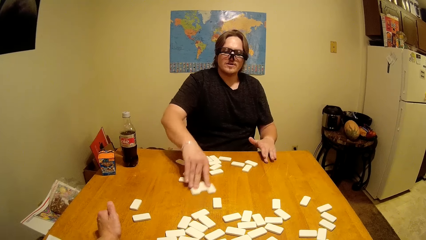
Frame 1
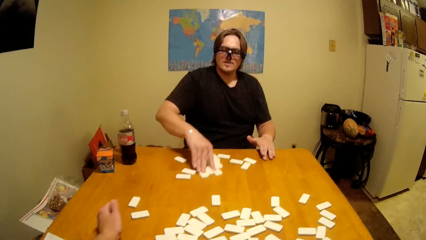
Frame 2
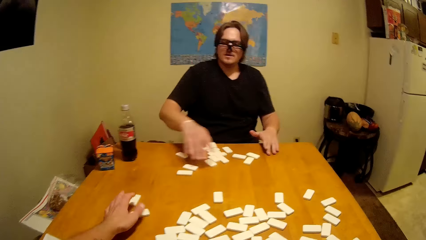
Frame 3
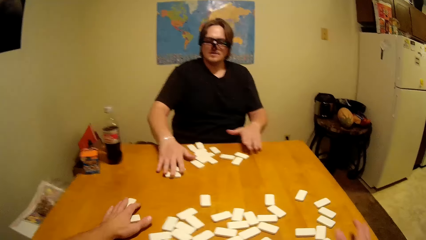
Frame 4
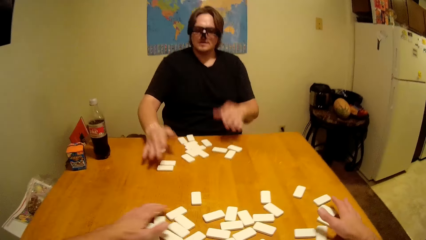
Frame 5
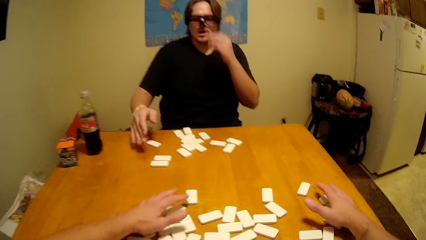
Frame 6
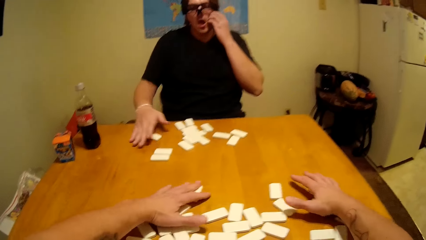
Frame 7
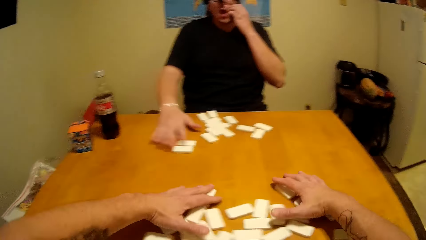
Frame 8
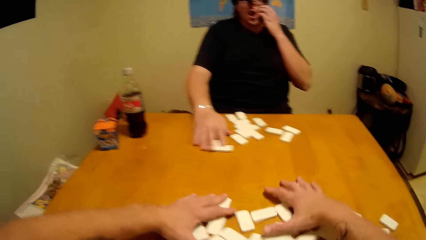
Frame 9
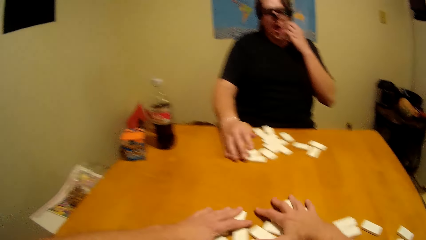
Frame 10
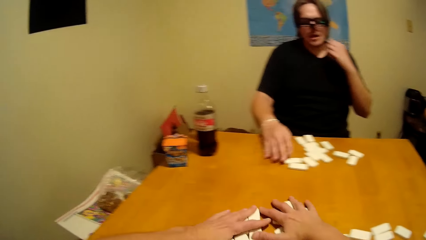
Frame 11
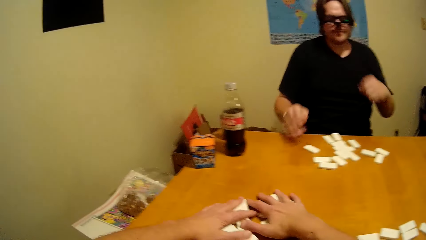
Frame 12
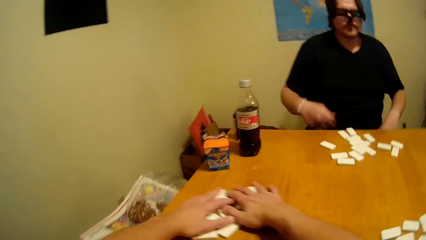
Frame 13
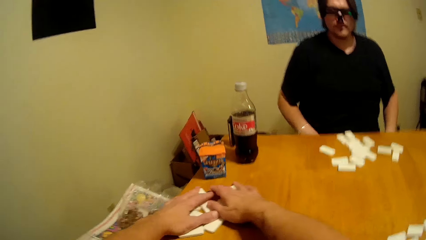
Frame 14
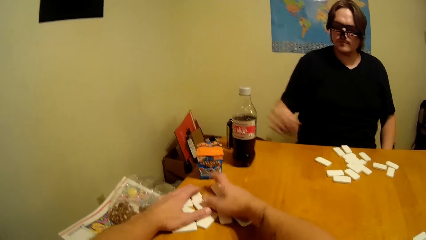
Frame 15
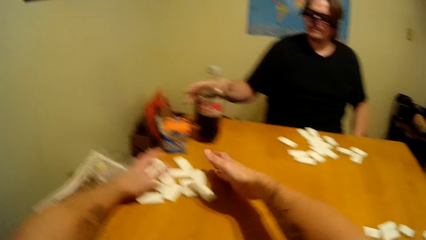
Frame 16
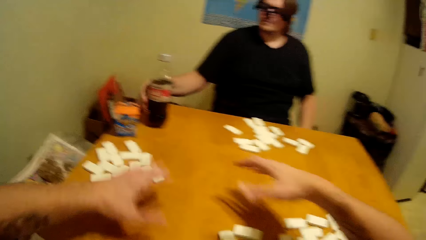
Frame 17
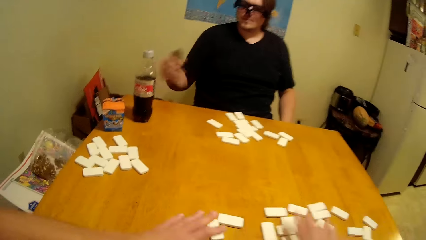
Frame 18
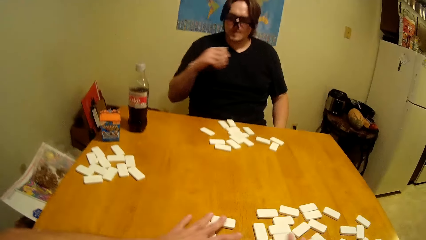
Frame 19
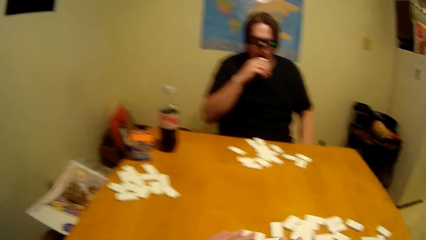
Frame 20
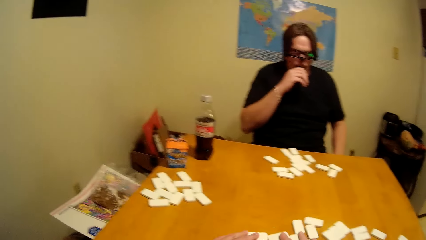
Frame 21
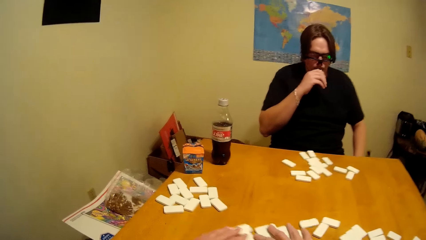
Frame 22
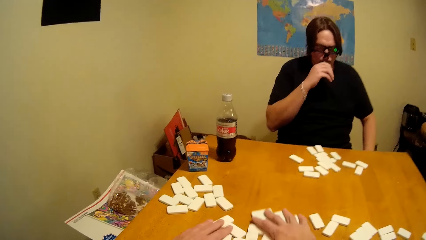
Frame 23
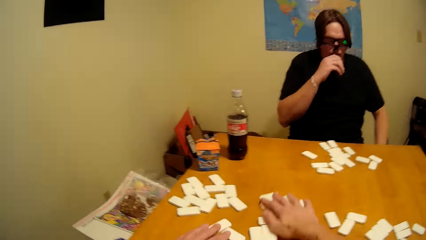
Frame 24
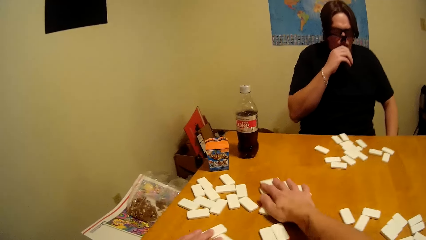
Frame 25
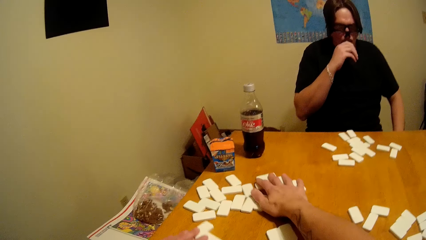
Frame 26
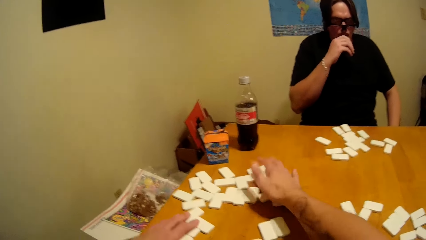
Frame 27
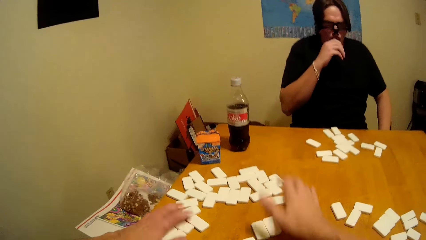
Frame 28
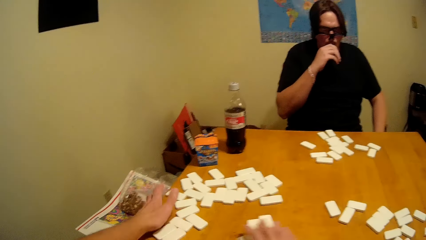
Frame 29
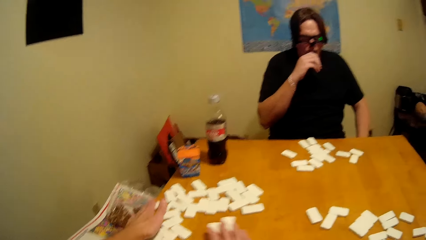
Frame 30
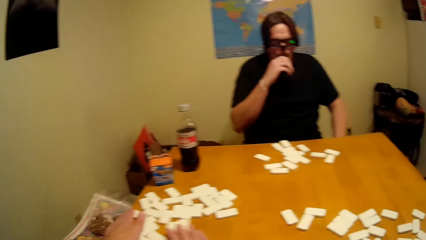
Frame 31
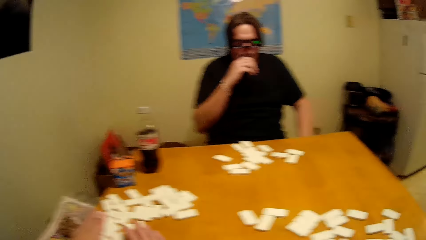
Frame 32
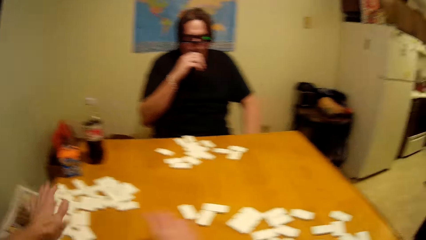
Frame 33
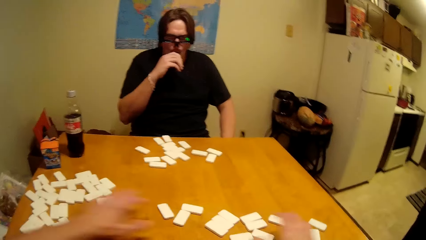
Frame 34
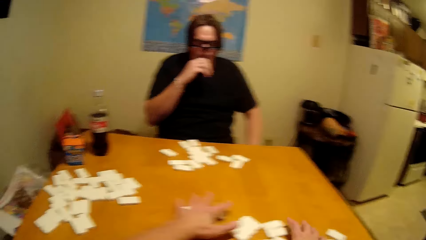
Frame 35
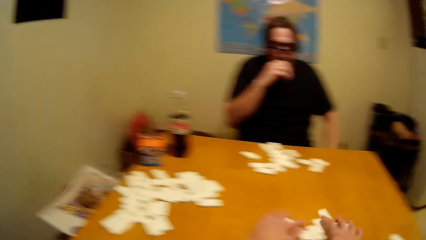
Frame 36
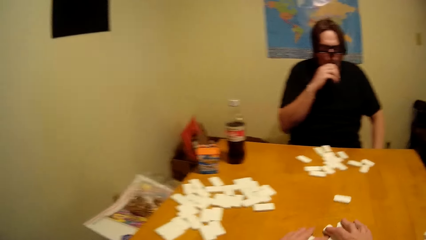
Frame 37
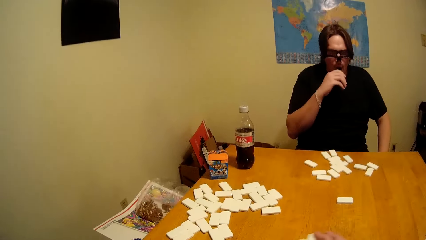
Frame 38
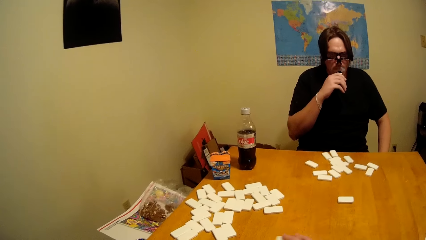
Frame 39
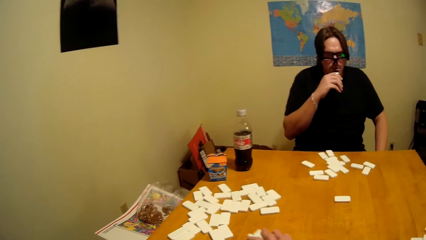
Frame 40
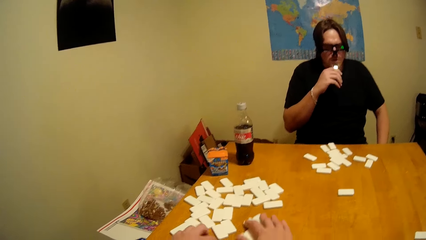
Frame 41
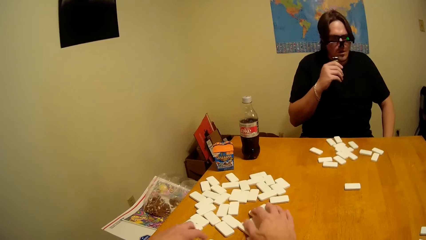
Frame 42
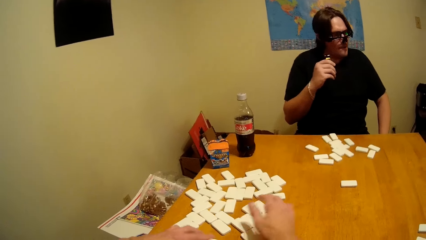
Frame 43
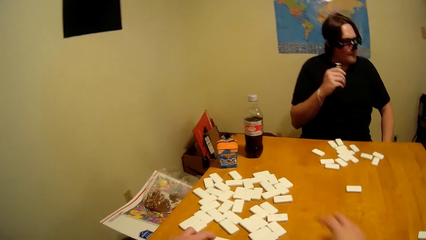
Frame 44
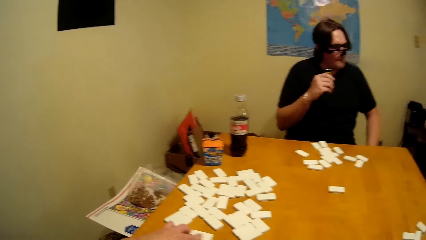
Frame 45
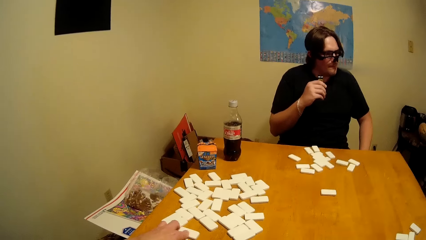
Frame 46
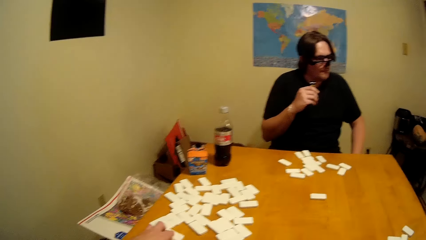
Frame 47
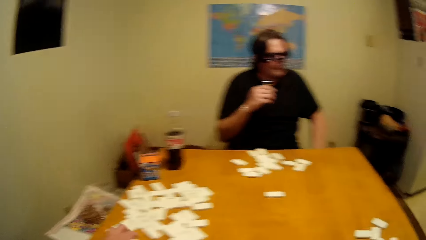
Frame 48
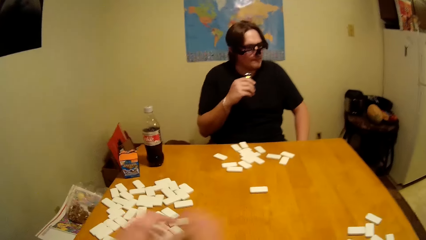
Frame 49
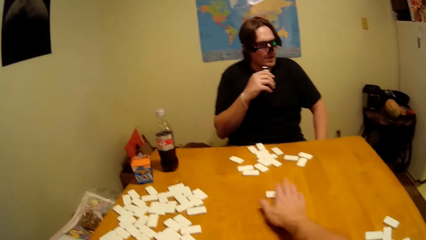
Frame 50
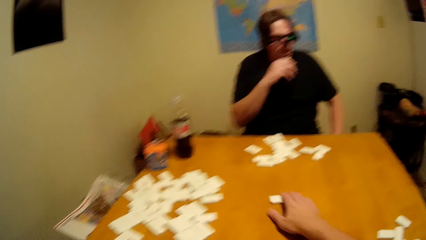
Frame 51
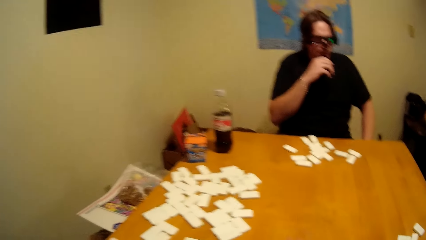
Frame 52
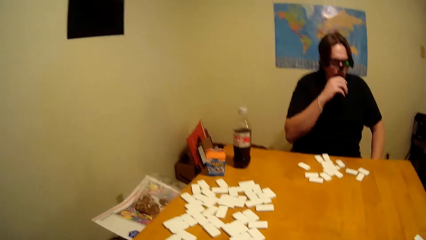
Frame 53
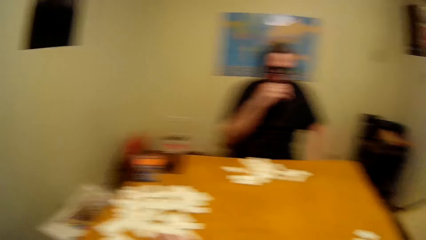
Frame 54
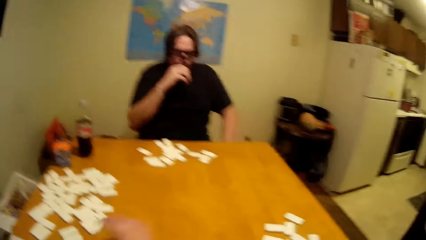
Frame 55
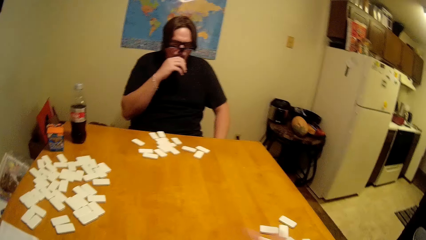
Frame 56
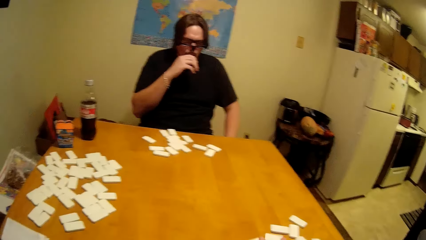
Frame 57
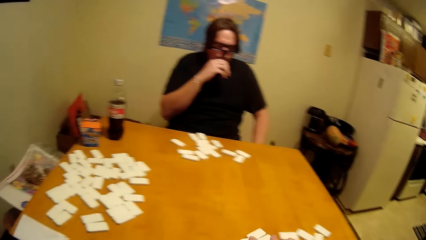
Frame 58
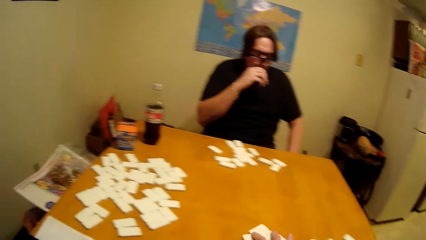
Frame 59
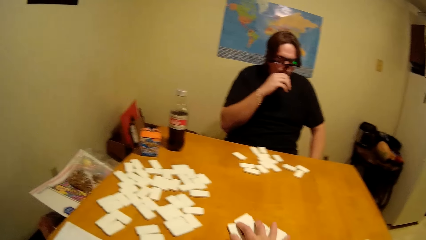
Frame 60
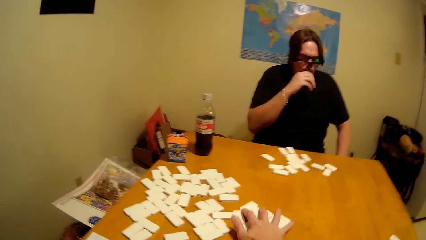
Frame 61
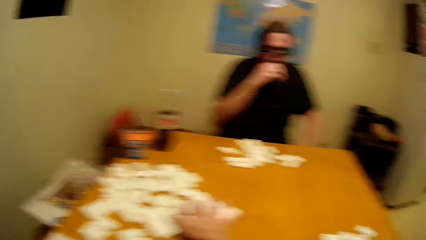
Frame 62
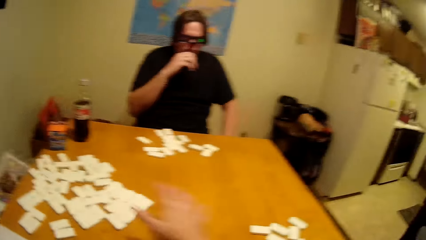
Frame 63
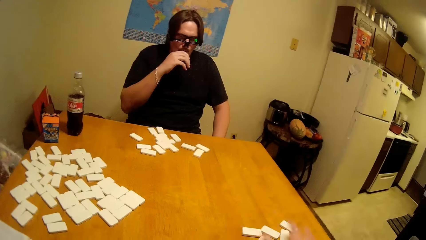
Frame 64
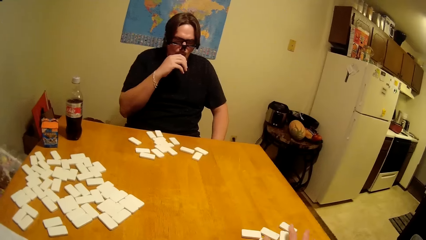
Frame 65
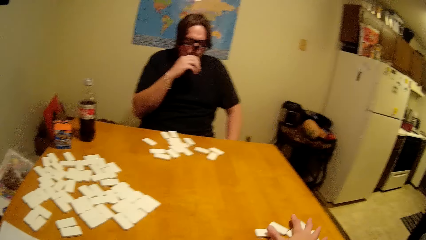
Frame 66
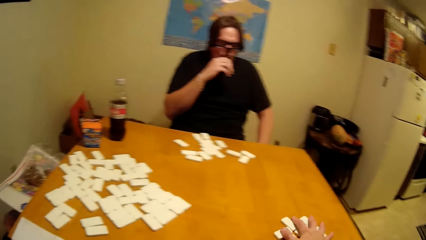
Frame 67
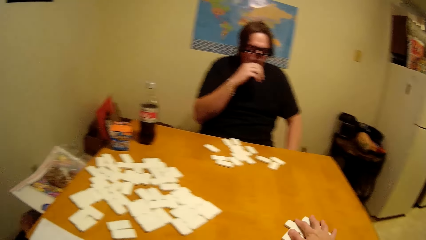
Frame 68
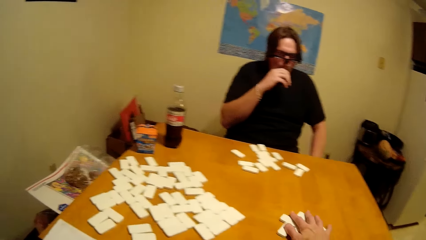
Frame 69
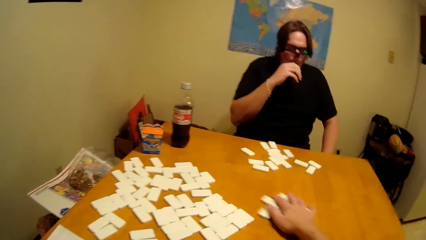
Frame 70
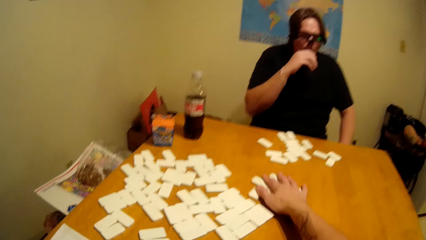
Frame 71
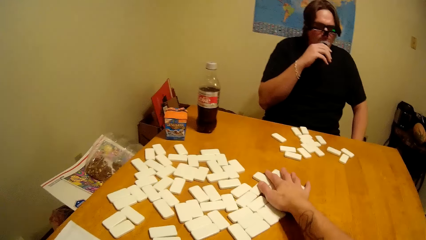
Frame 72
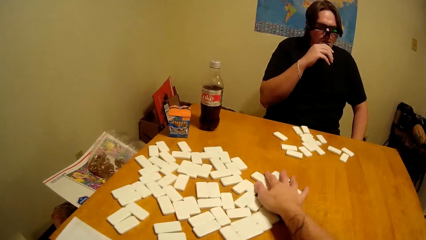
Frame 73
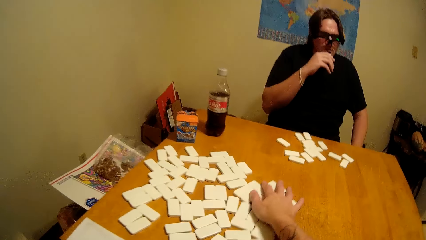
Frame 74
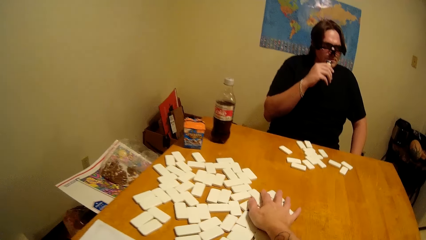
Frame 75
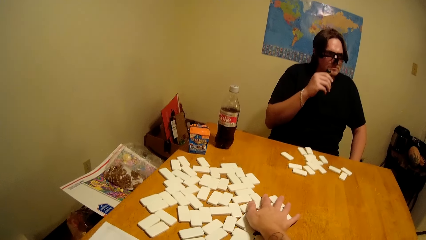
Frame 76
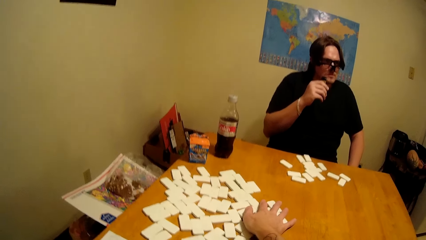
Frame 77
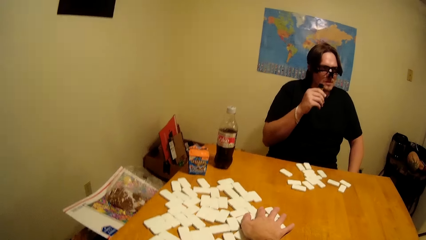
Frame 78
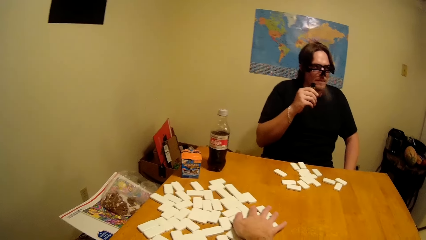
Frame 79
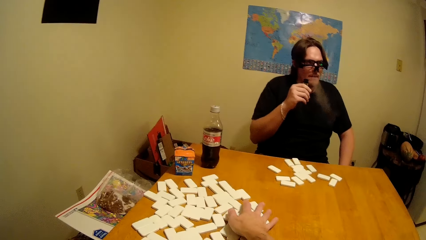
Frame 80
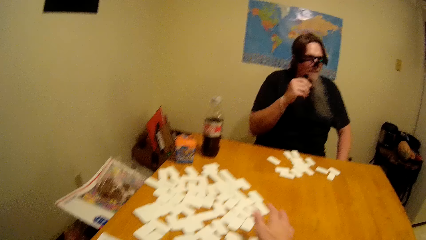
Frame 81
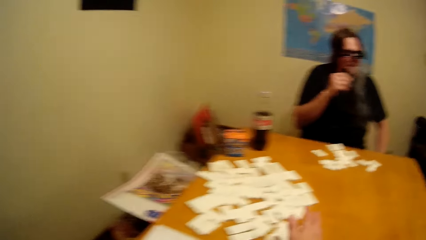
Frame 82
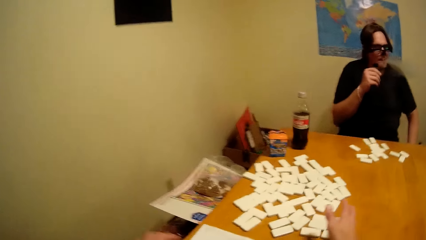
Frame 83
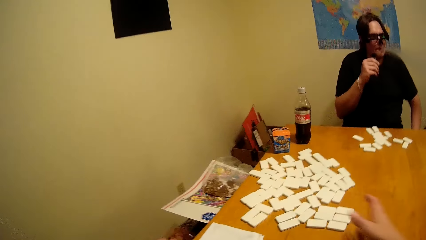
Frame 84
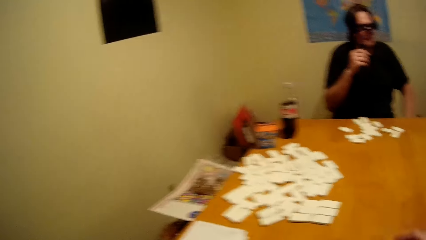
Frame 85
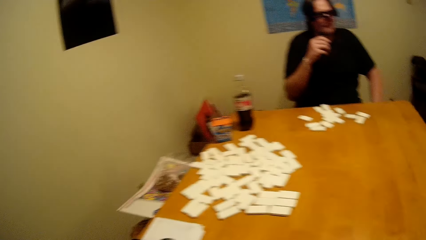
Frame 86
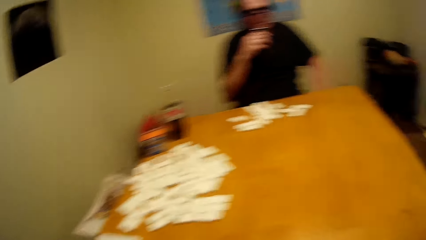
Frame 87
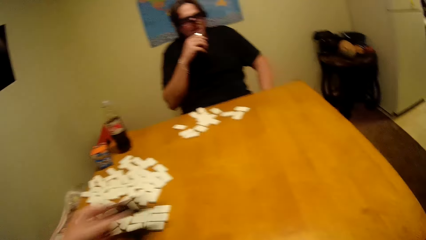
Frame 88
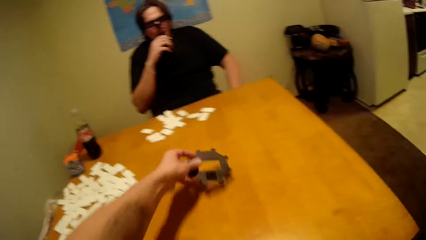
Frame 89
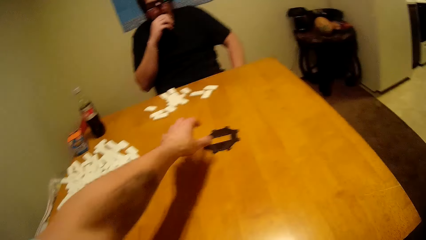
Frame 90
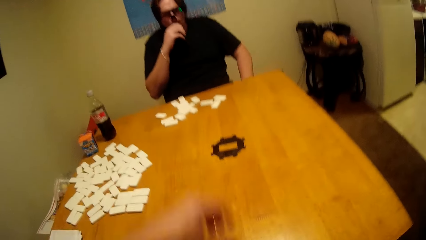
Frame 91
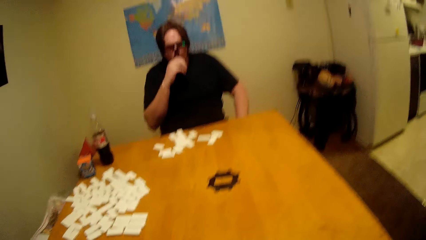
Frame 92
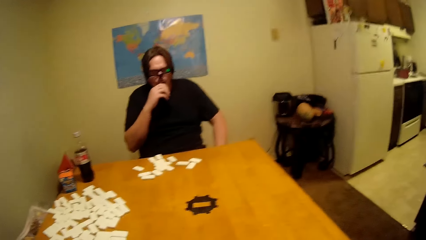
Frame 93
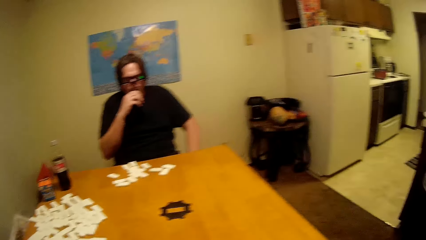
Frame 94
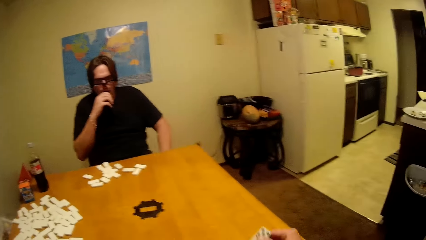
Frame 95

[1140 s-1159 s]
The camera wearer pushes other pieces aside. A person smokes. The person smokes.
